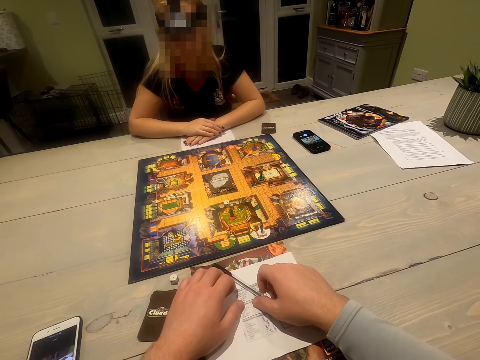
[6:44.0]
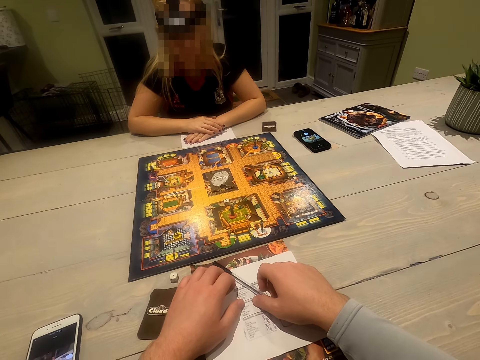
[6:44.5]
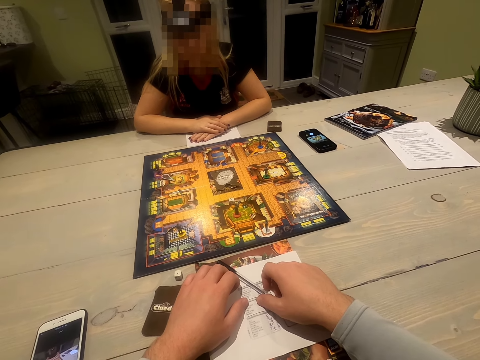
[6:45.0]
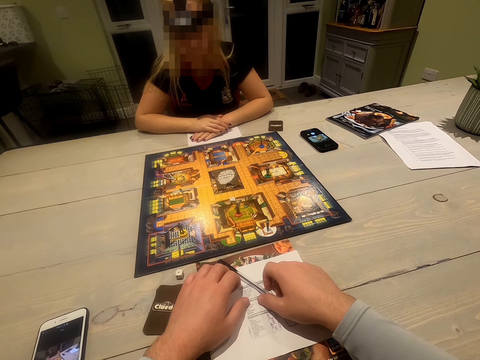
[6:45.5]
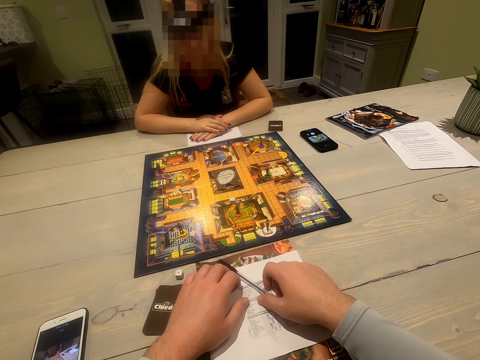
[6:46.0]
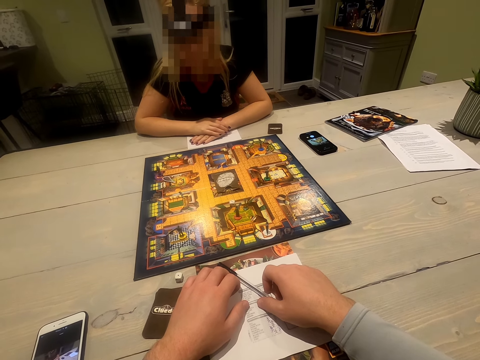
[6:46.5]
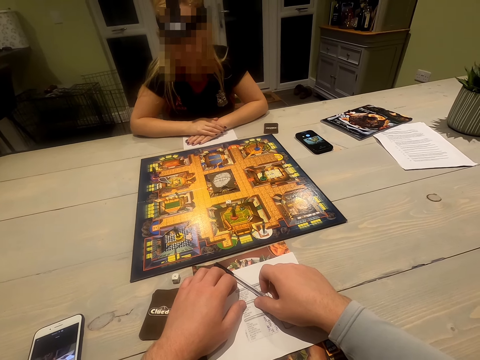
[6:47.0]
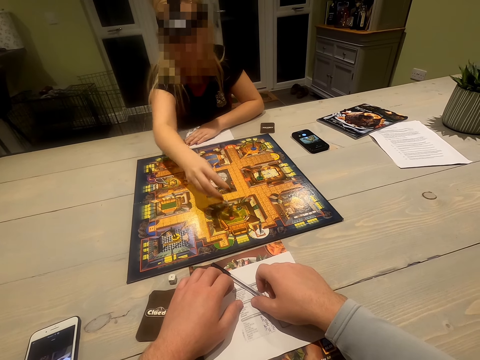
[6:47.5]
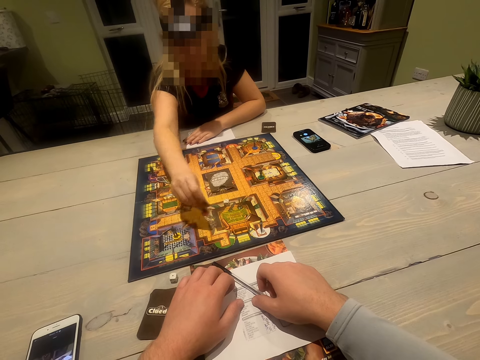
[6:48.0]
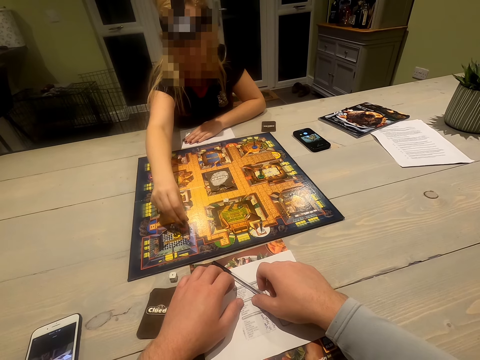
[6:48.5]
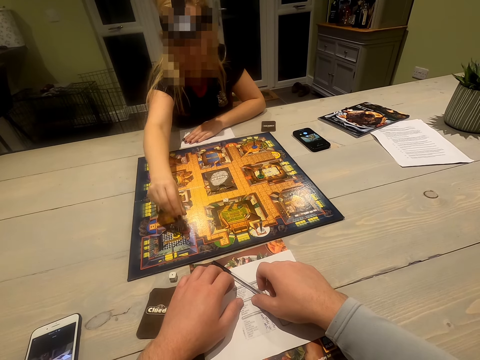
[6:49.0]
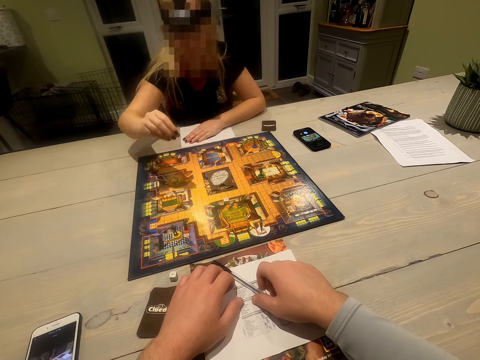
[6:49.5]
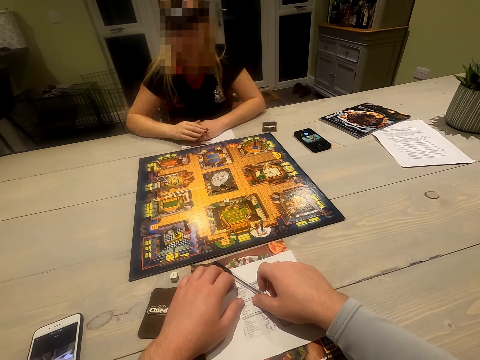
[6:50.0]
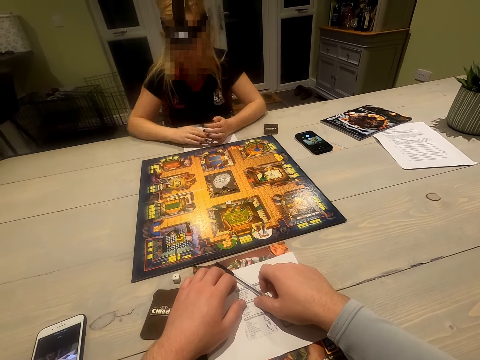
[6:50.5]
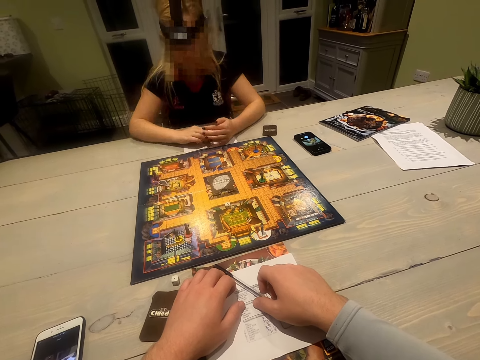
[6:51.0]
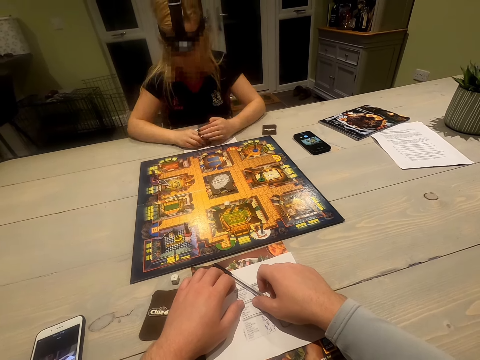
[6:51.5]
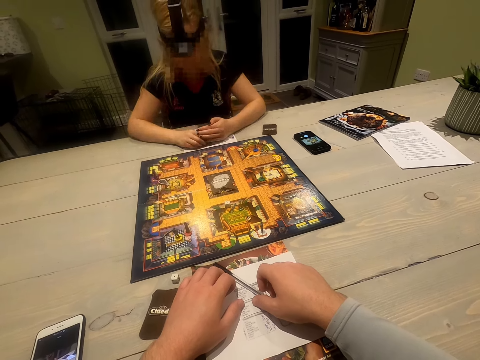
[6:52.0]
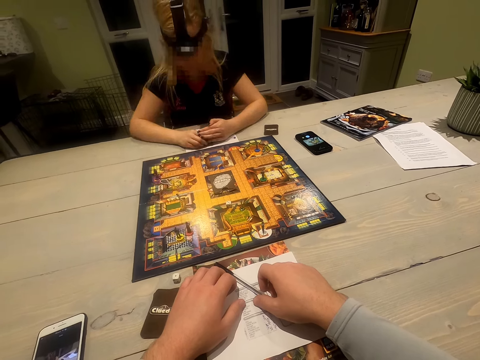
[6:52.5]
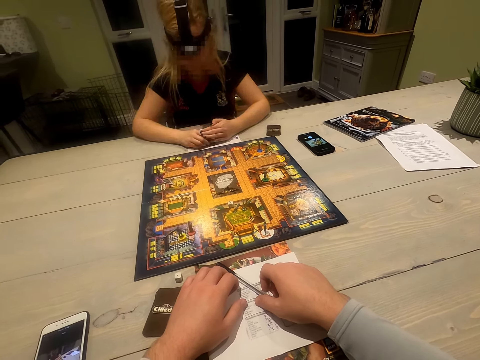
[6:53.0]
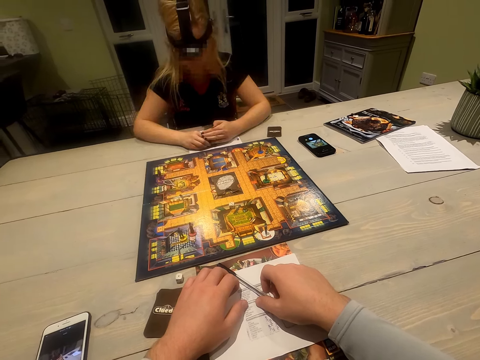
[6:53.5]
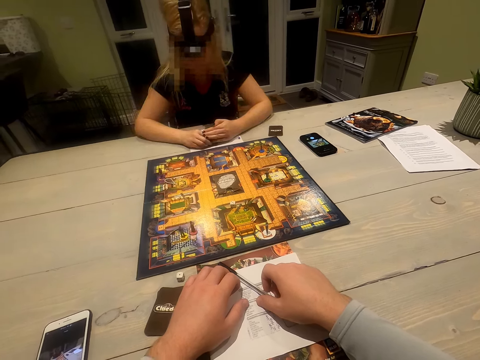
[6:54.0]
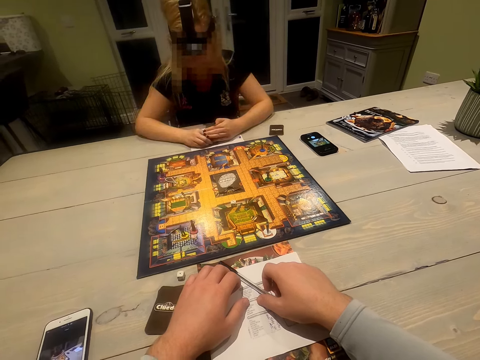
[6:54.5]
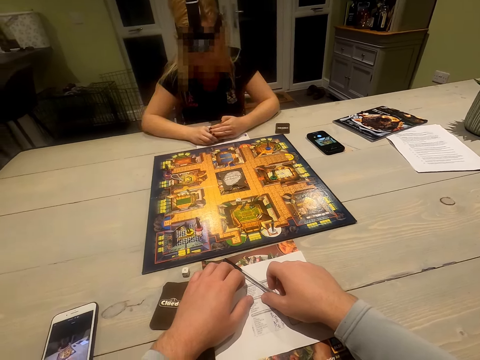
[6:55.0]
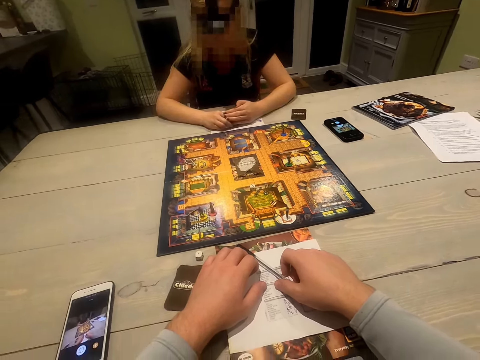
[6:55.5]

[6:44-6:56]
The camera wearer looks around. They look at the dice. A woman plays and moves the token. The camera wearer looks around. The woman talks to the camera wearer.

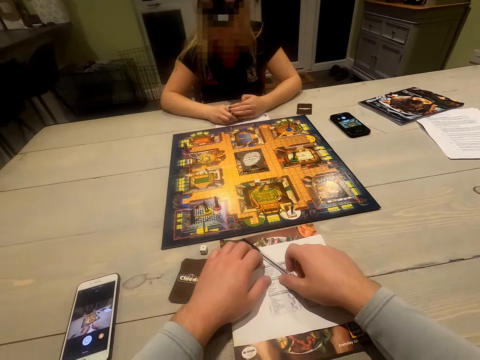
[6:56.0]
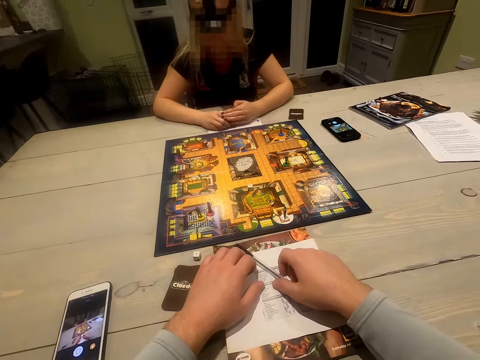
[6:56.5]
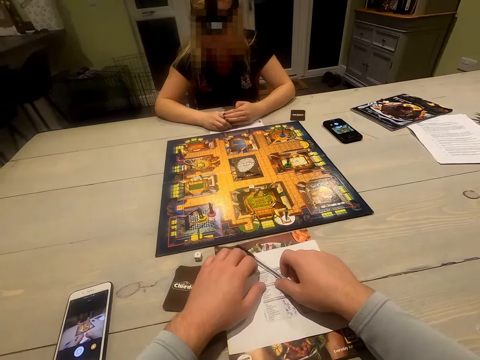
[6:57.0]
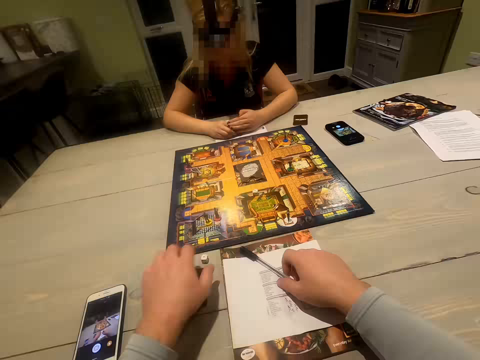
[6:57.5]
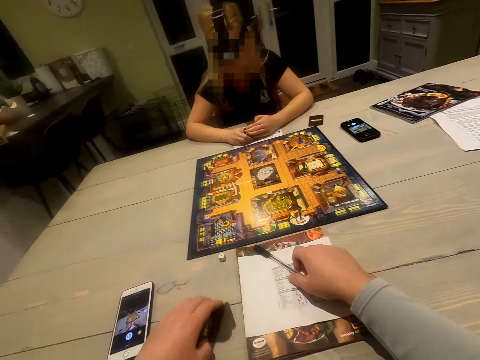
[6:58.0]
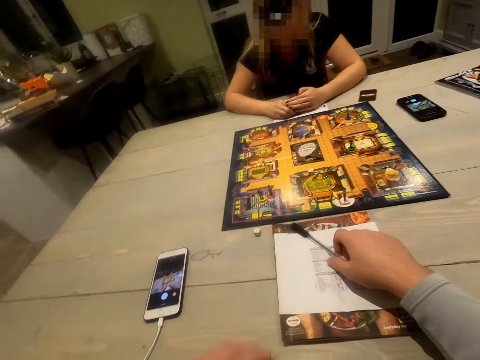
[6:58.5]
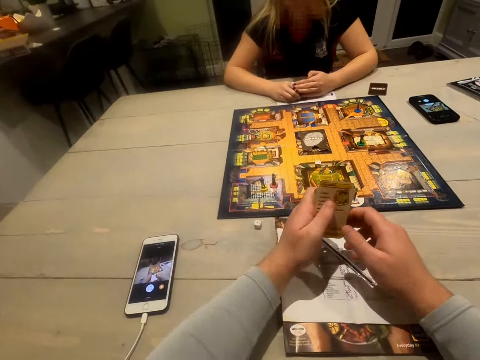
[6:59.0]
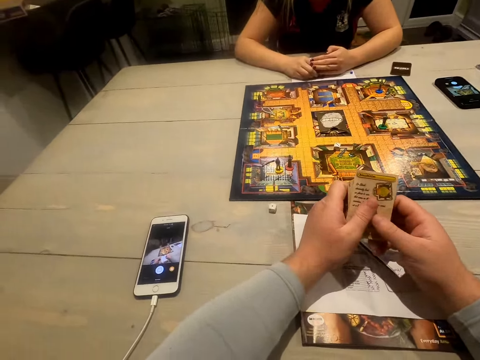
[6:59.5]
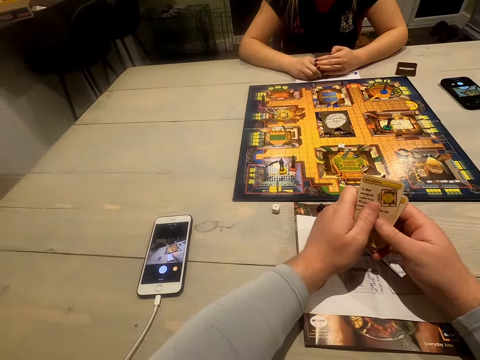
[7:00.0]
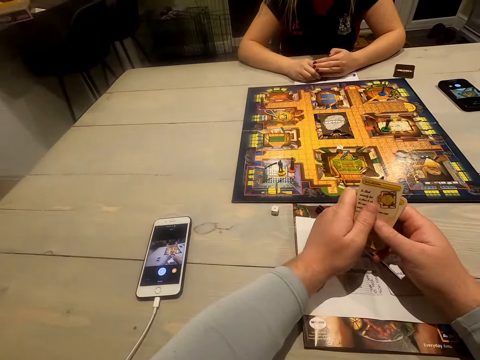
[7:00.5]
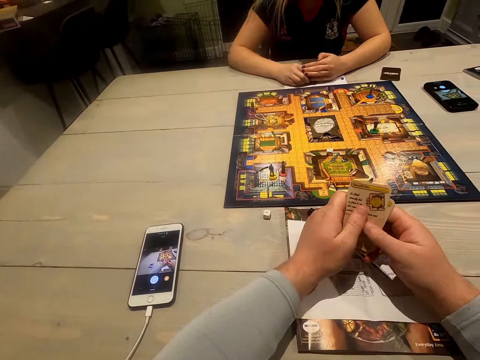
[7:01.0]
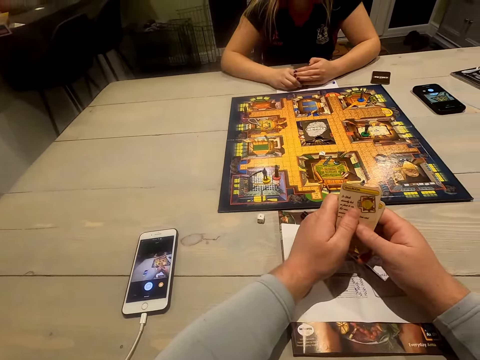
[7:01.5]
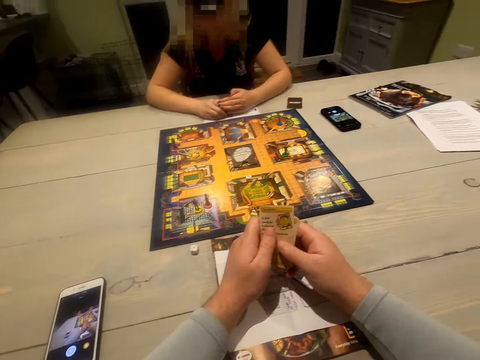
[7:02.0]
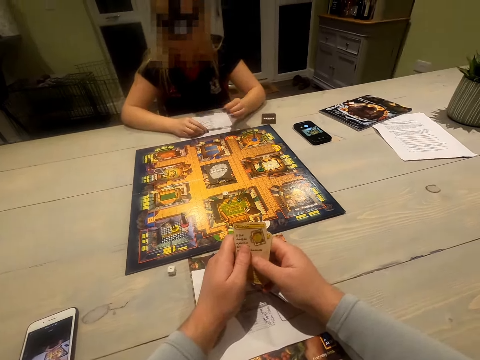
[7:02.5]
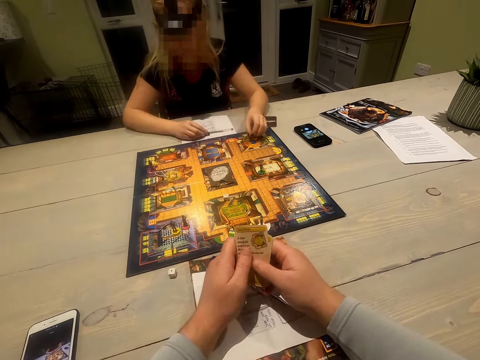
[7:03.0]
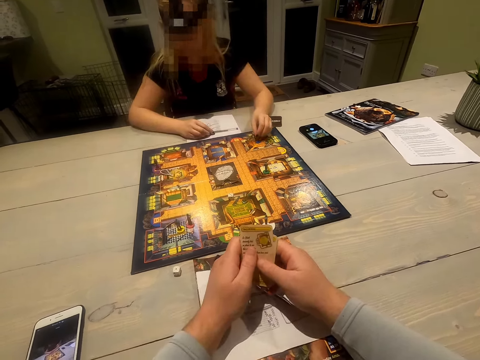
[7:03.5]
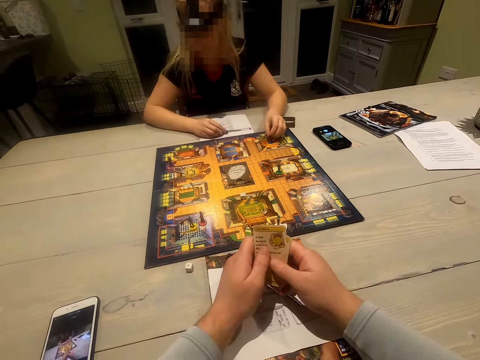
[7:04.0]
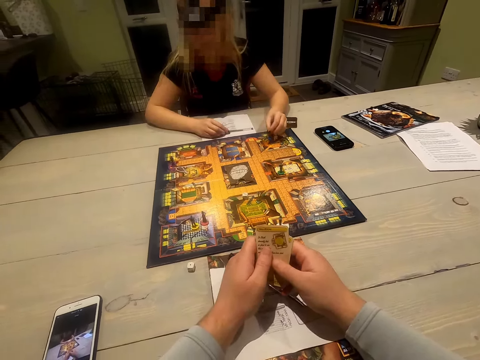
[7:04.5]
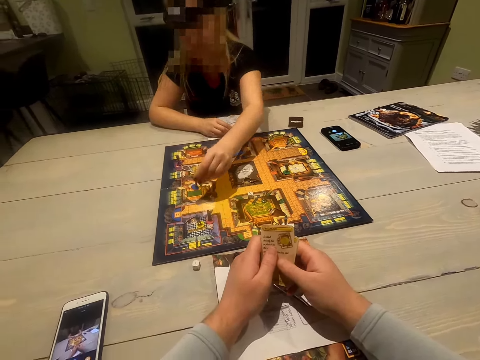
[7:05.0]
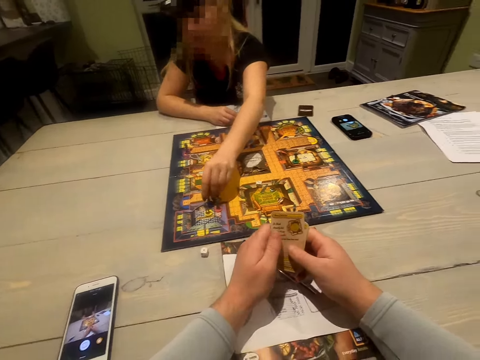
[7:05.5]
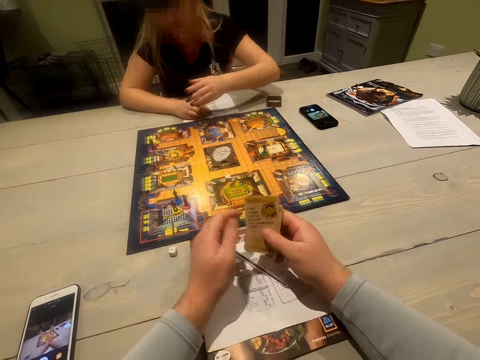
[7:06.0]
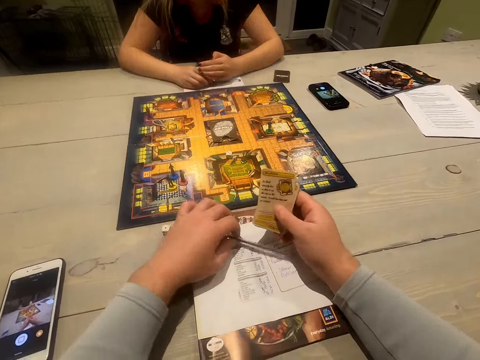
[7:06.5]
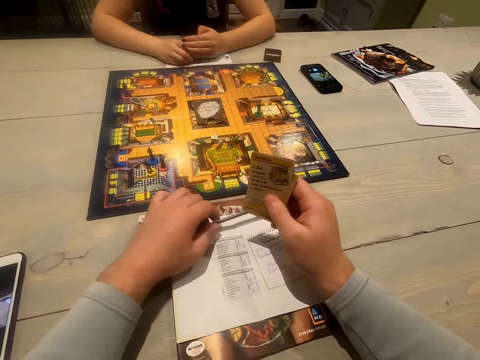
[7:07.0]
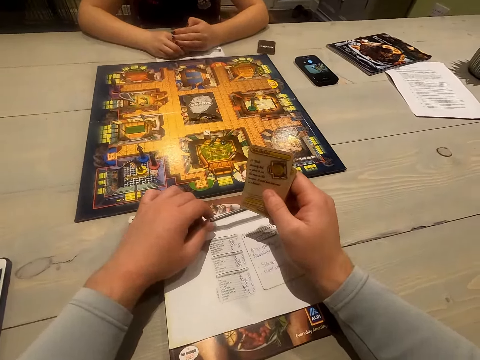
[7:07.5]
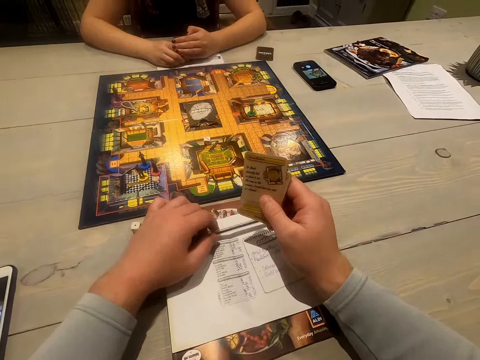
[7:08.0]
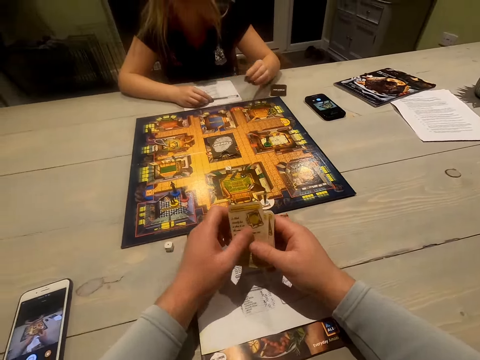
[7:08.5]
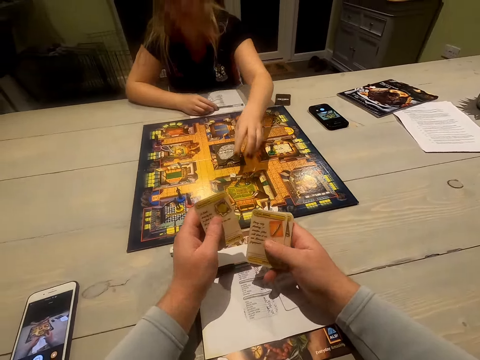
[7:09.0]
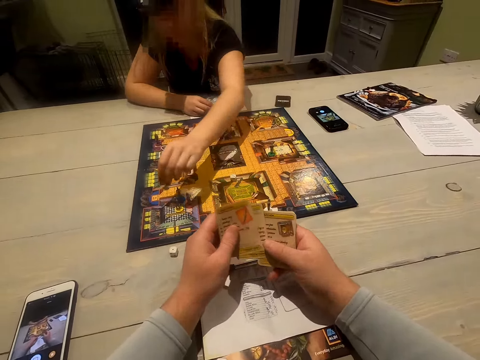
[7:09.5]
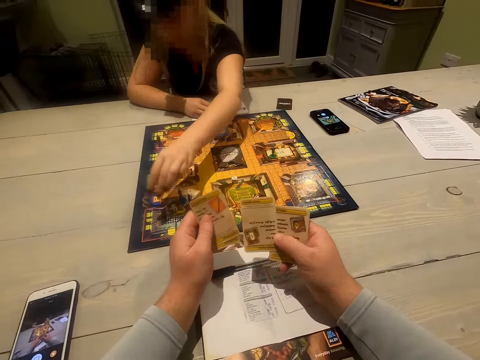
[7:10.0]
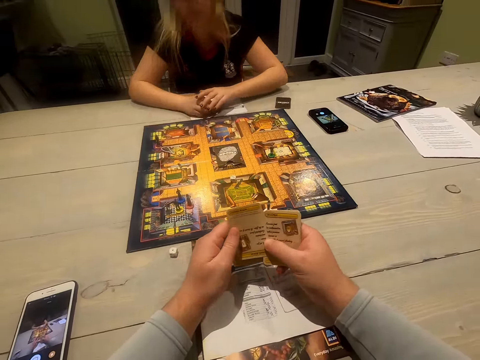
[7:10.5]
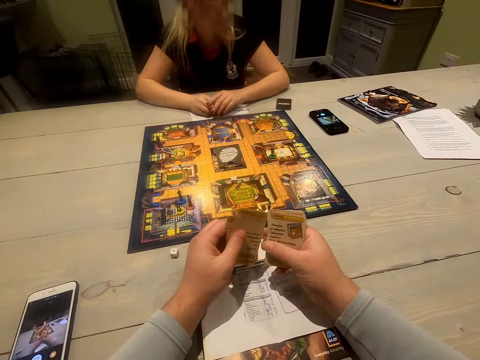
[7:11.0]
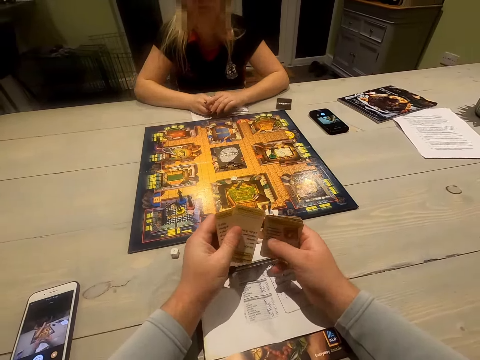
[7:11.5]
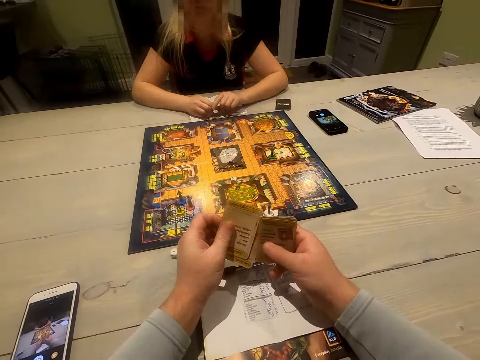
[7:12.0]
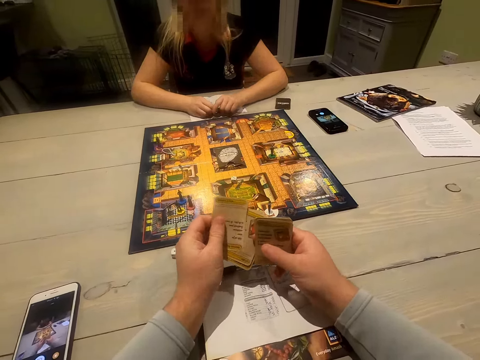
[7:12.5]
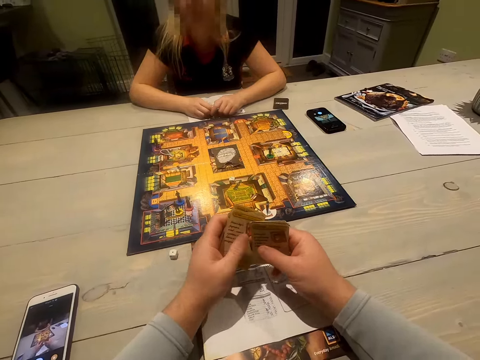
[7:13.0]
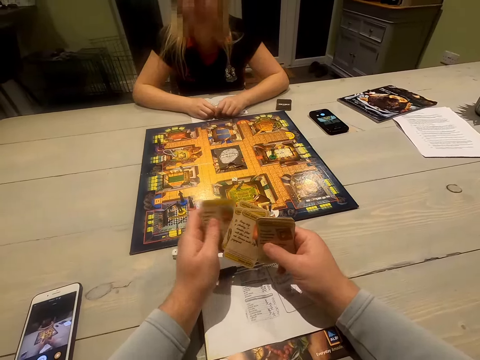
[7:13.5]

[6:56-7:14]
The camera wearer picks up the cards. They look at the cards. A woman moves her hand. She plays and moves the token. The camera wearer picks up the pen. They put down the pen. The woman moves the token. The camera wearer shuffles the cards.
